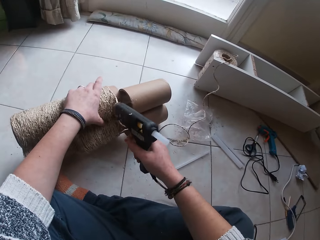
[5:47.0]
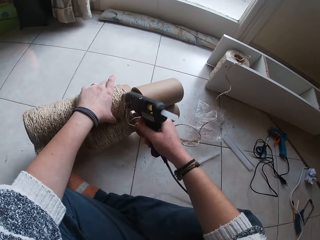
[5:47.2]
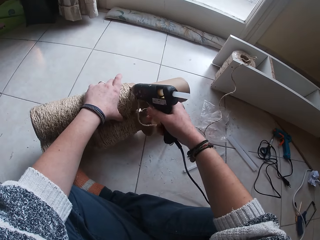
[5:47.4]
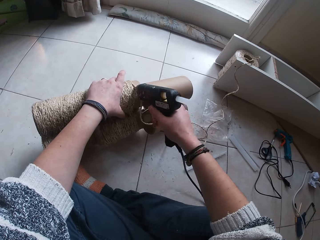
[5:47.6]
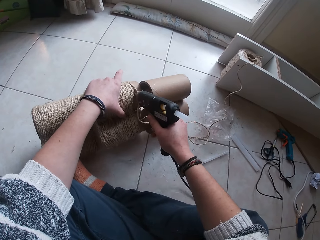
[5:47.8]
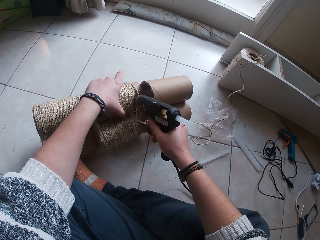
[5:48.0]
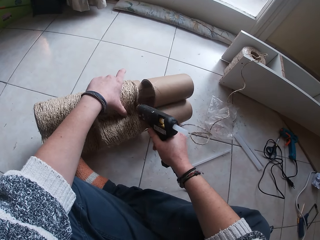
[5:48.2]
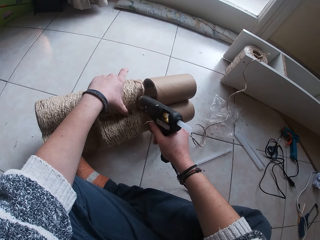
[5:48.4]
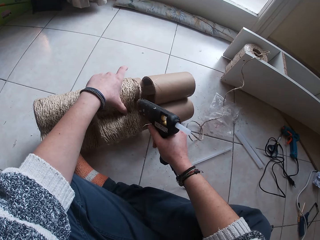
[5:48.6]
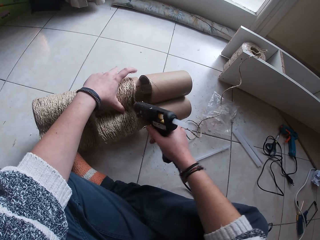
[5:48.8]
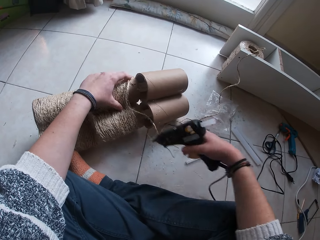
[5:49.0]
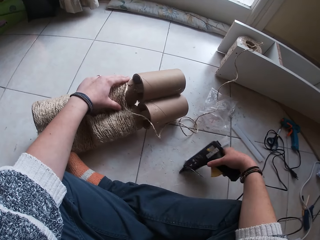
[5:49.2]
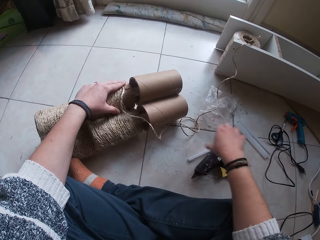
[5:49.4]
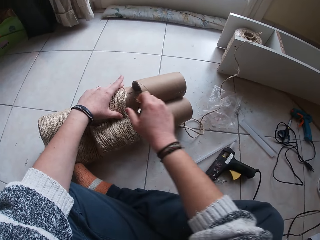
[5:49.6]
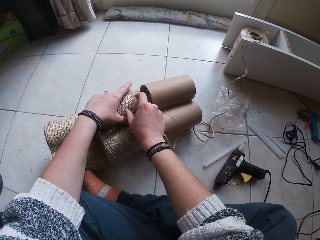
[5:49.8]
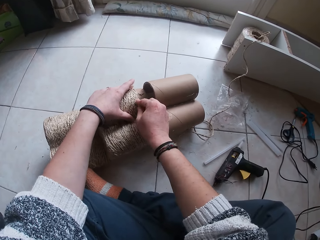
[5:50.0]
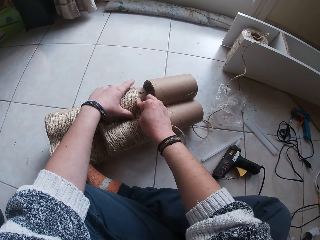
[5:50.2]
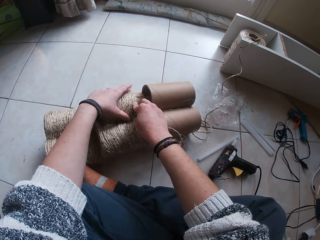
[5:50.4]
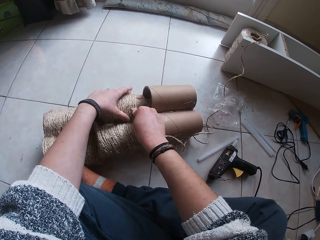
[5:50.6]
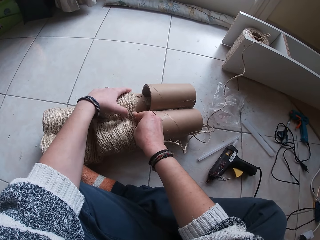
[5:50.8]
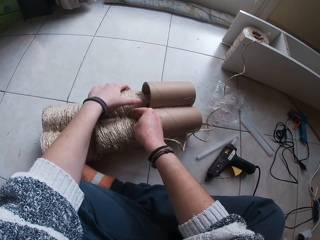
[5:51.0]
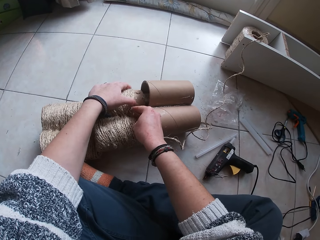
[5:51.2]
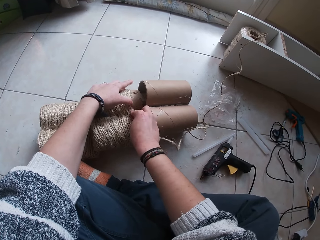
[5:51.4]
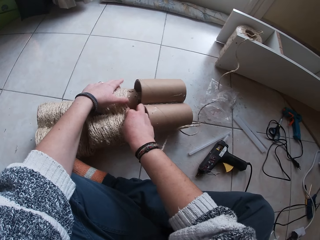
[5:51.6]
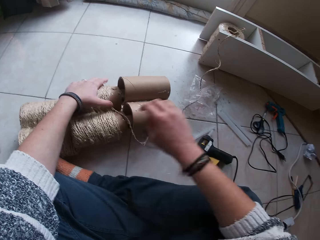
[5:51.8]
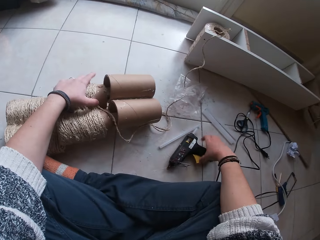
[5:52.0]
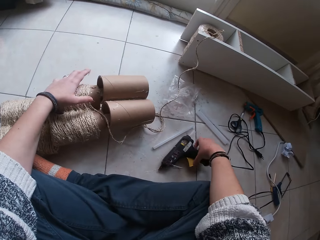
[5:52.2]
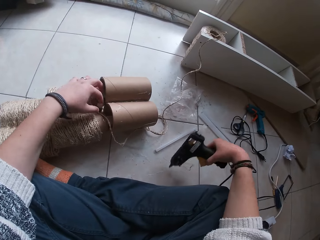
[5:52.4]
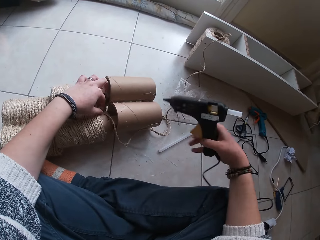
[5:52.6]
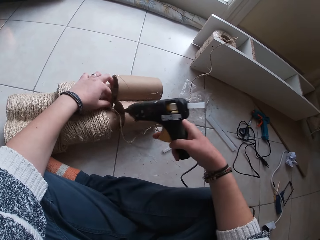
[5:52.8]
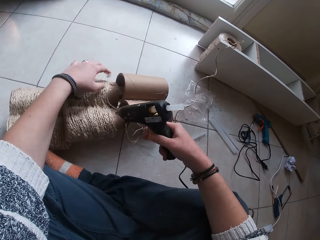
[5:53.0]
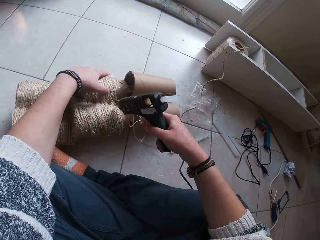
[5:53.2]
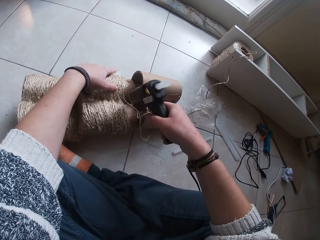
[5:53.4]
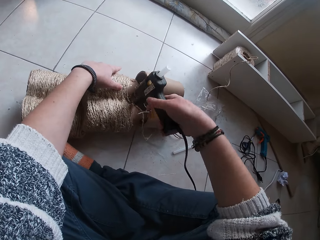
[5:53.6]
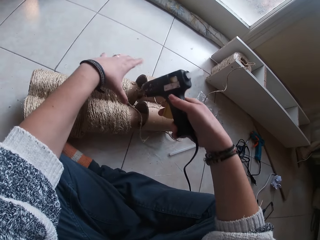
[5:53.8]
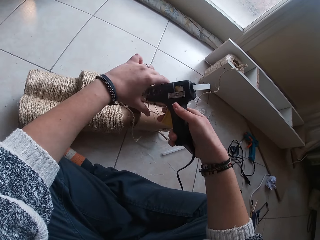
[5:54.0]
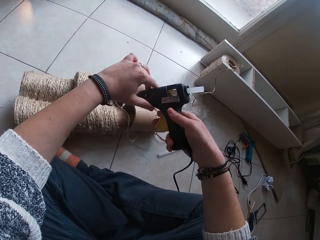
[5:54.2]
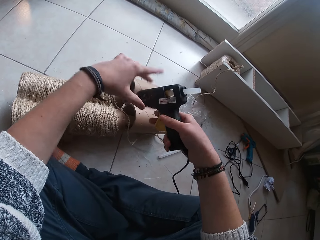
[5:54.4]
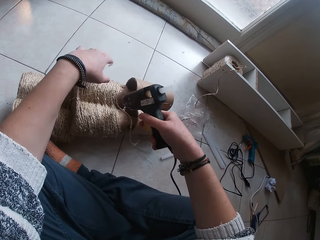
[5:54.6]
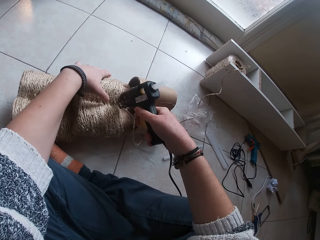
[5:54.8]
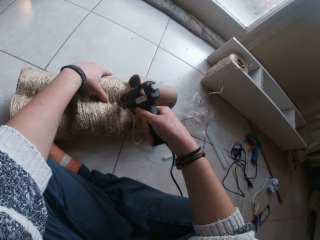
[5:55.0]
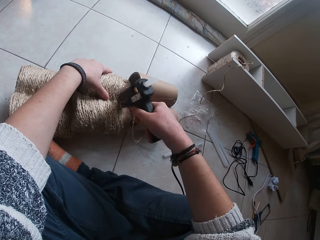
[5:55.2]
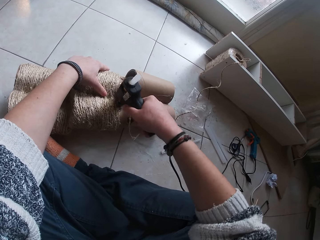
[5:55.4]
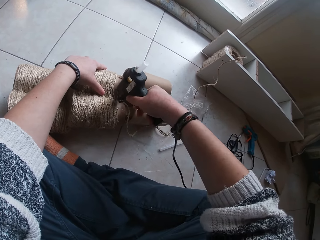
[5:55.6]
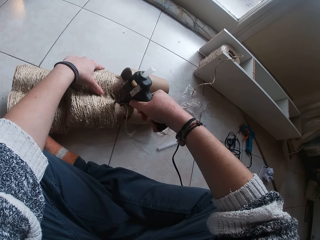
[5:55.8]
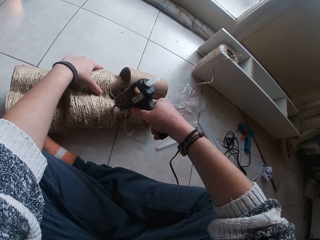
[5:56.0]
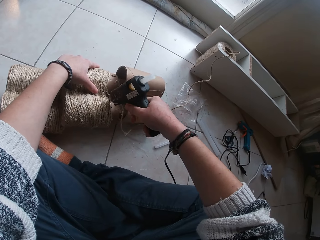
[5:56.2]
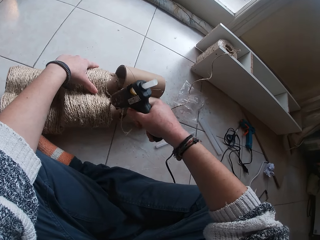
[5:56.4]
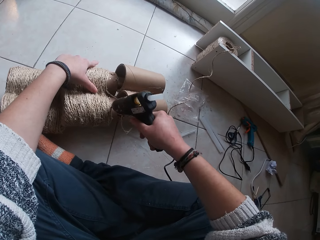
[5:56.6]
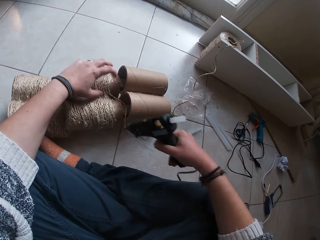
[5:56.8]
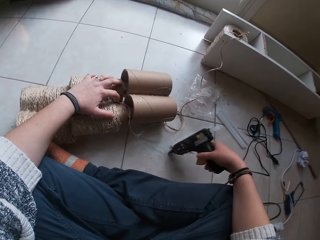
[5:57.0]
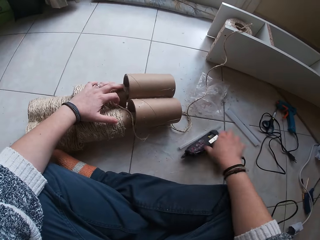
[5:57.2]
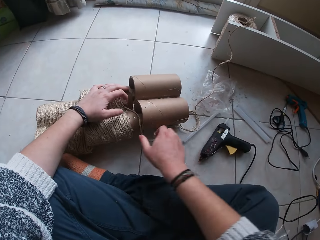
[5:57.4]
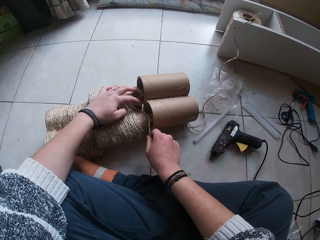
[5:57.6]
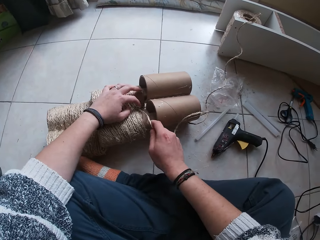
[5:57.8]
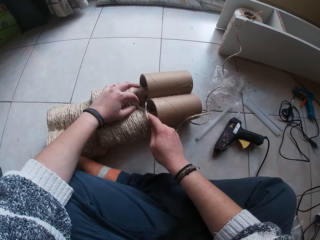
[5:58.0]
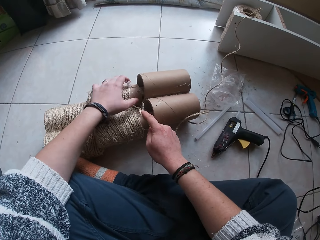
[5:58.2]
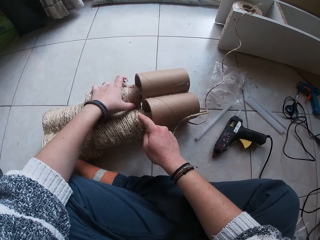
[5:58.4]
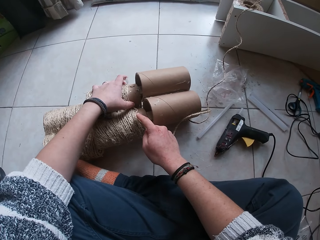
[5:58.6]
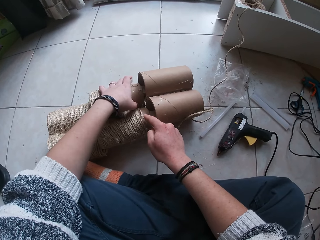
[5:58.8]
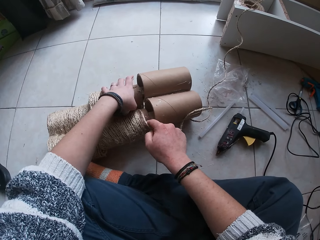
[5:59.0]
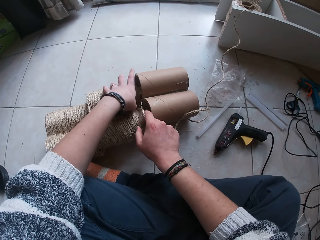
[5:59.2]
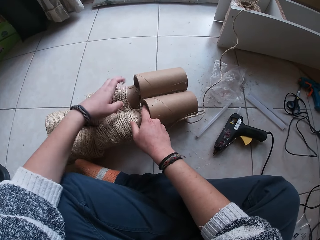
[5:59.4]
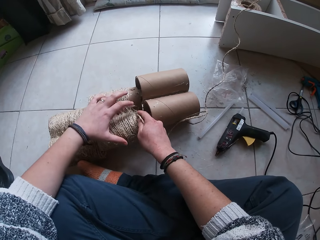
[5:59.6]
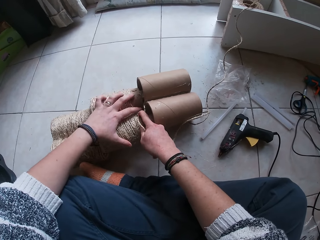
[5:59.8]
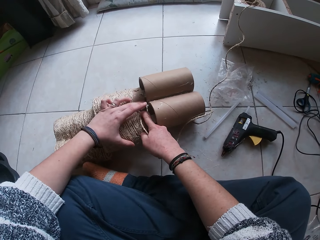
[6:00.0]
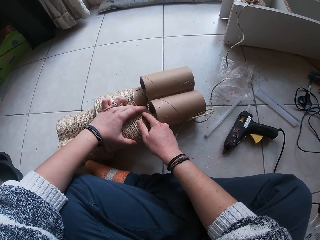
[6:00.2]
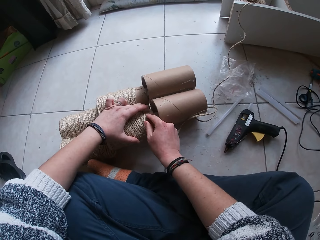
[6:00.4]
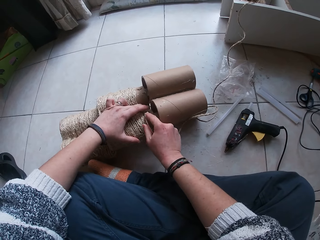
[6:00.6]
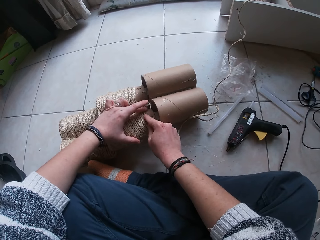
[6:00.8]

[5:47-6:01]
The camera wearer holds the cardboard tower or paper board core. She applies glue from the glue gun in her right hand on the paper board core on the floor. She holds the cardboard tower. She places the glue gun on the floor with her right hand. She fastens the manila rope on the cardboard tower. She lays the rope on the paper board core with her right hand. She picks the glue gun. She holds the cardboard tower. She presses the glue gun with her left hand. She applies glue from the glue gun in her right hand on the paper board core on the floor. She places the glue gun on the floor with her right hand. She fastens the manila rope on the cardboard tower. She lays the rope on the paper board core with both hands.

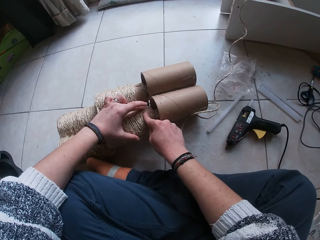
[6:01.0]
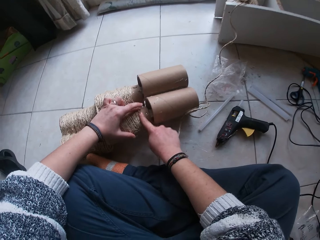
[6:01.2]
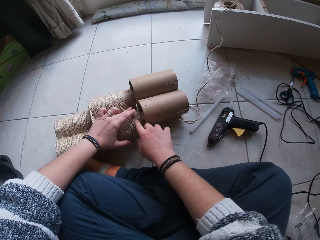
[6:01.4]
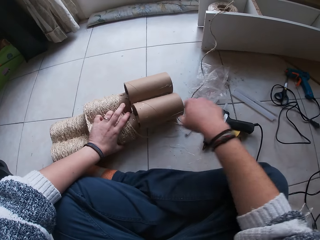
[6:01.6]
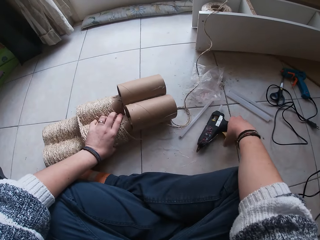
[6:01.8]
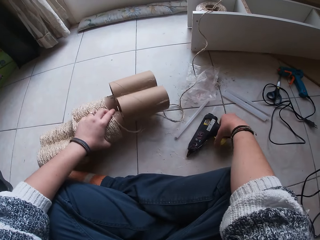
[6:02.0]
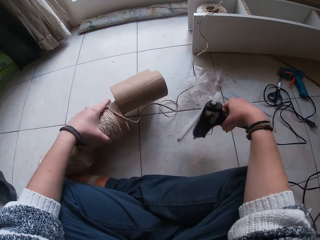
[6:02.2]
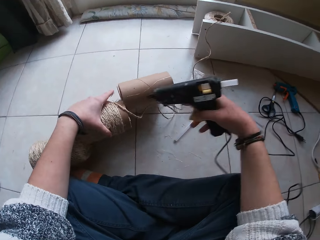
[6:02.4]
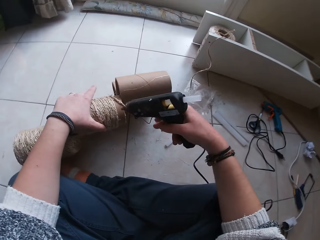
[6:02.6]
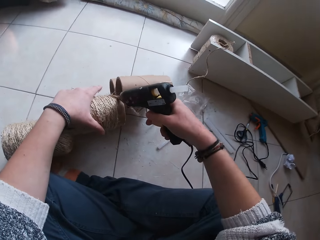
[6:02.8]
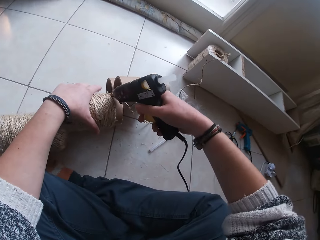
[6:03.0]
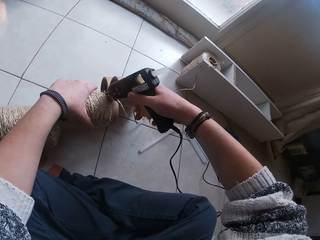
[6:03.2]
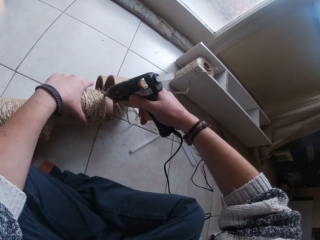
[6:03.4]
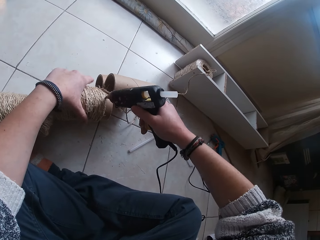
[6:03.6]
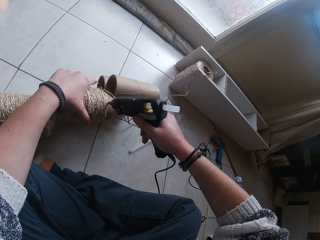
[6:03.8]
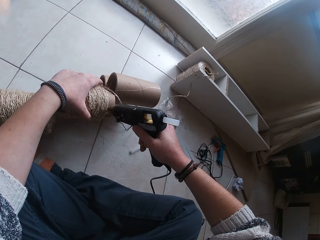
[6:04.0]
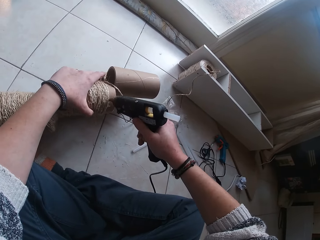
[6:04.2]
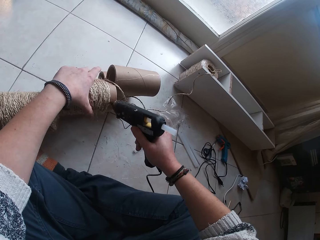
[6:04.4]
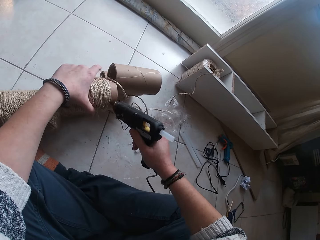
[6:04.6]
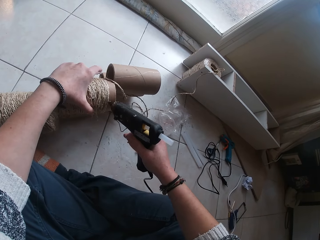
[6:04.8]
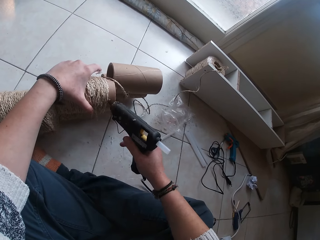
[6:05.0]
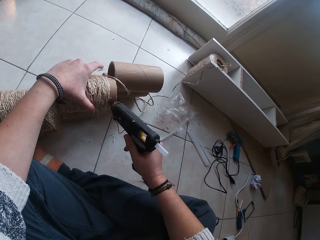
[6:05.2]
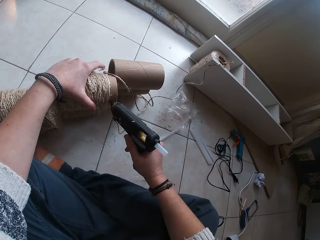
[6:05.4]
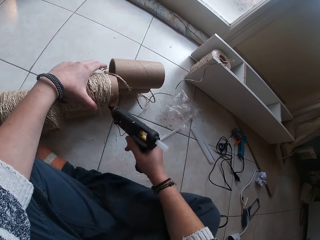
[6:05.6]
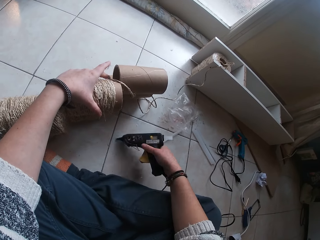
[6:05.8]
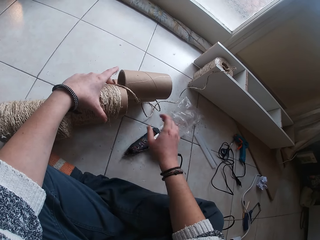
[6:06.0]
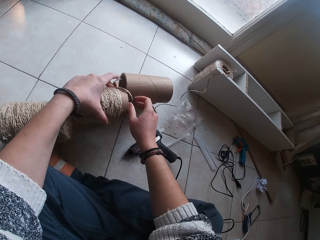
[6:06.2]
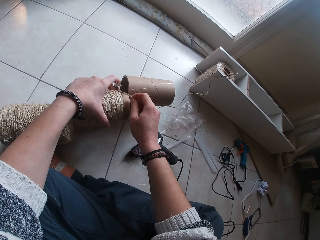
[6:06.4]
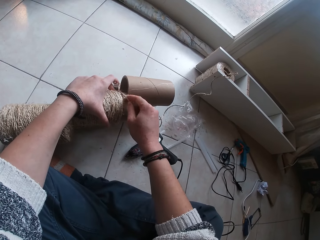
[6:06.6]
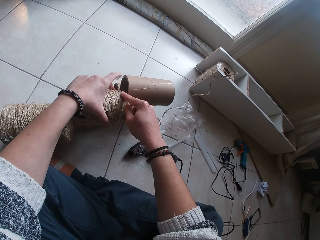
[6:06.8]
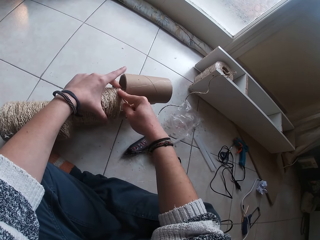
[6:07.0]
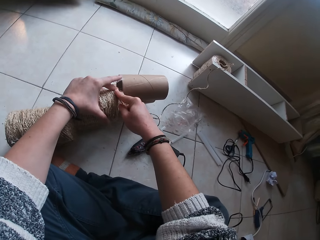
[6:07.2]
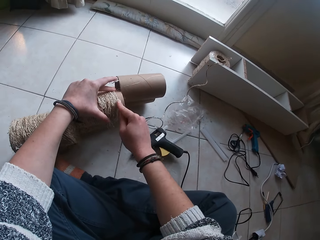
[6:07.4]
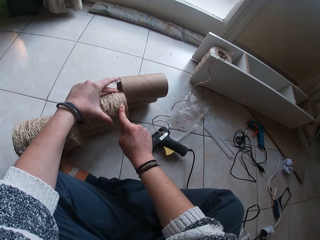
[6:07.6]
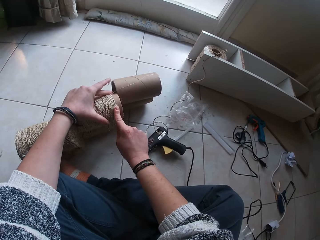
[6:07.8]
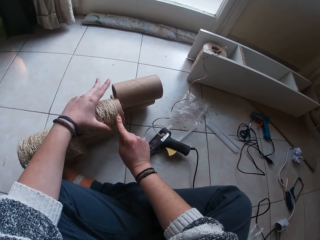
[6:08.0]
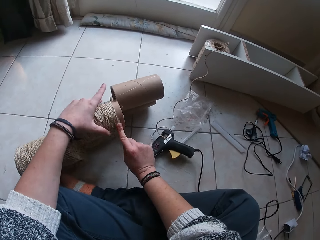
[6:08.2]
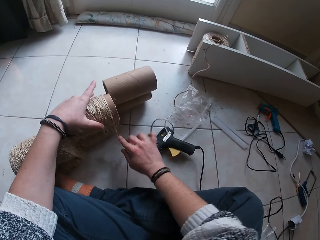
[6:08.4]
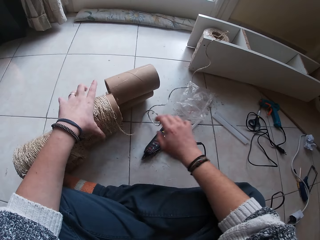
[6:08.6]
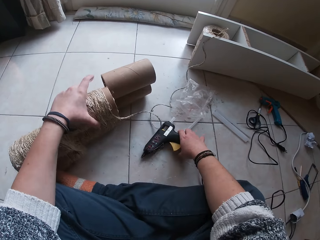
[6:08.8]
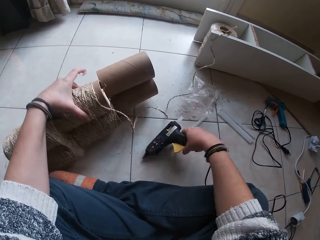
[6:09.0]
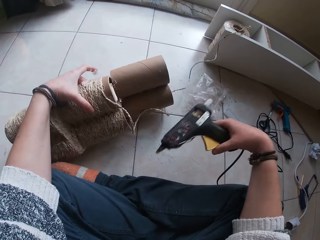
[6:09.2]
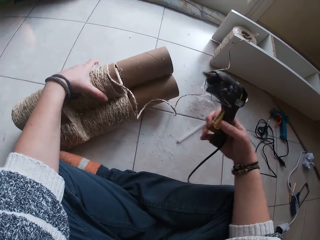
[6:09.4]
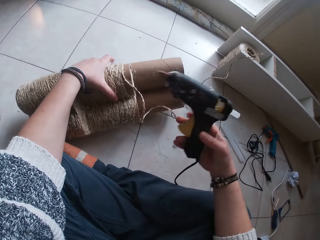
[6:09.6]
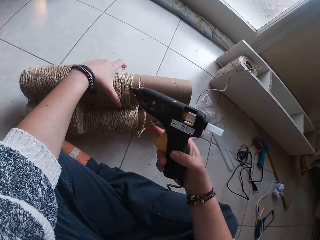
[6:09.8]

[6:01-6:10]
The camera wearer picks the glue gun on the floor with her right hand. She turns the cardboard tower or paper board core. She applies glue from the glue gun in her right hand on the paper board core on the floor. She holds the cardboard tower. She drops the glue gun and holds the cardboard tower. She lays the rope on the paper board core with her right hand. She fastens the manila rope on the cardboard tower. She picks the glue gun on the floor with her right hand. She turns the cardboard tower.
